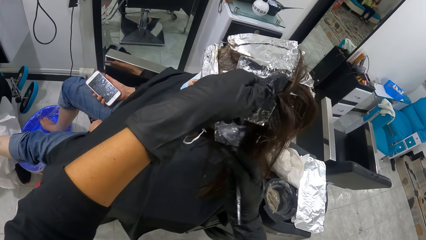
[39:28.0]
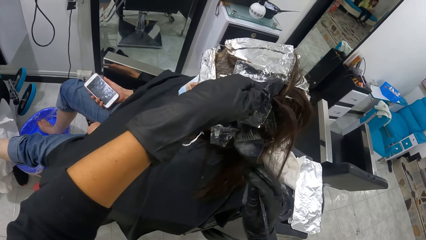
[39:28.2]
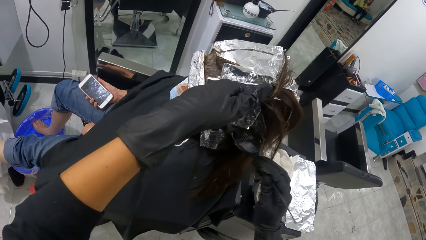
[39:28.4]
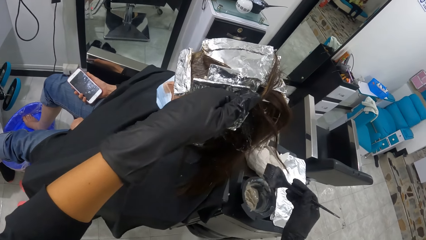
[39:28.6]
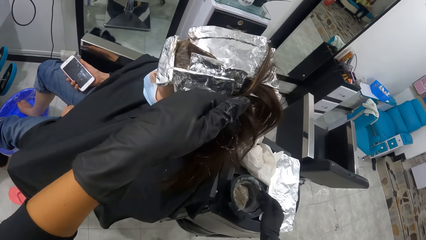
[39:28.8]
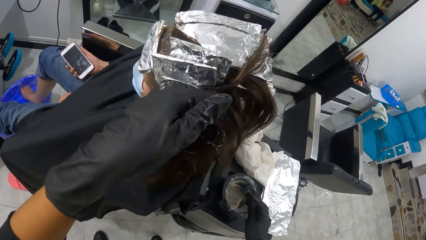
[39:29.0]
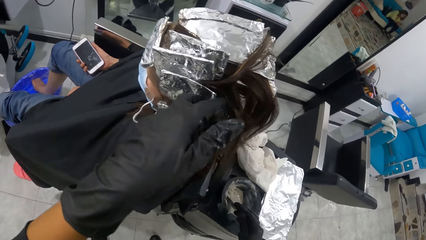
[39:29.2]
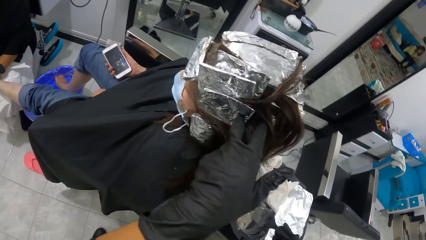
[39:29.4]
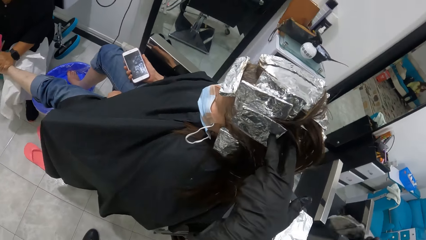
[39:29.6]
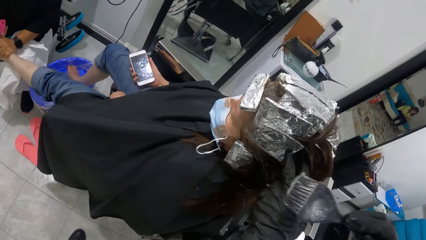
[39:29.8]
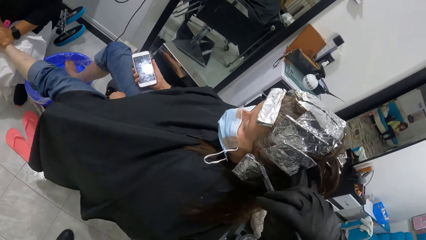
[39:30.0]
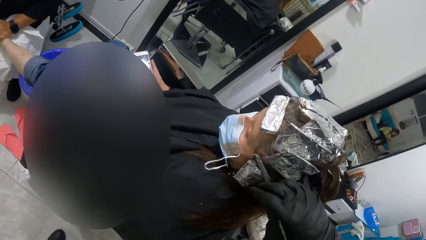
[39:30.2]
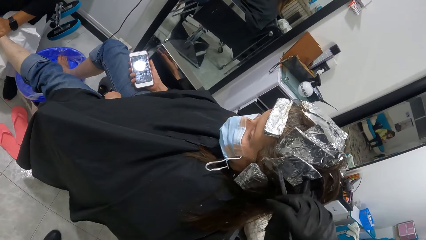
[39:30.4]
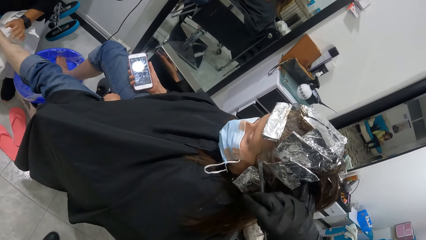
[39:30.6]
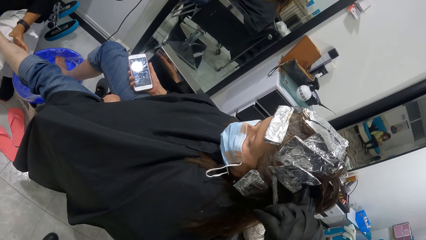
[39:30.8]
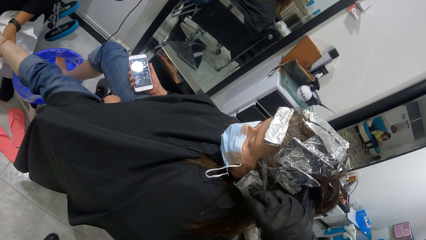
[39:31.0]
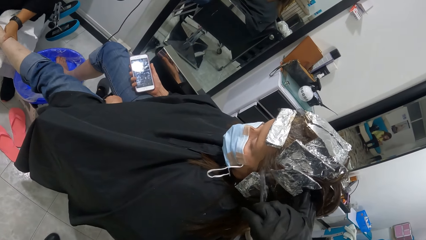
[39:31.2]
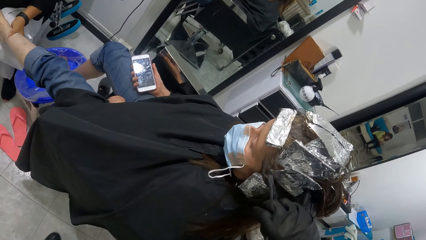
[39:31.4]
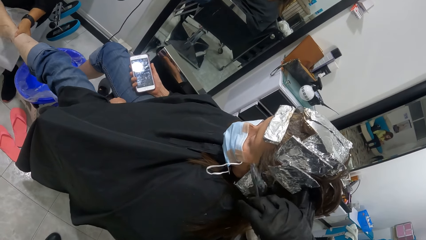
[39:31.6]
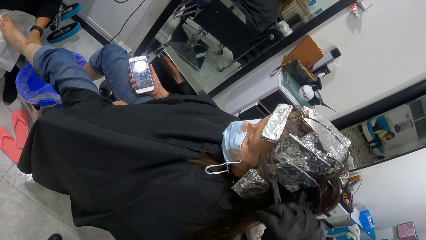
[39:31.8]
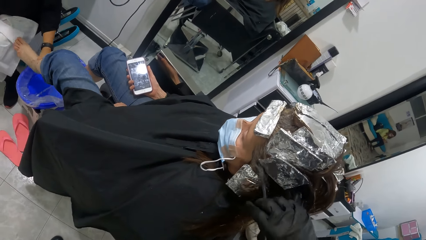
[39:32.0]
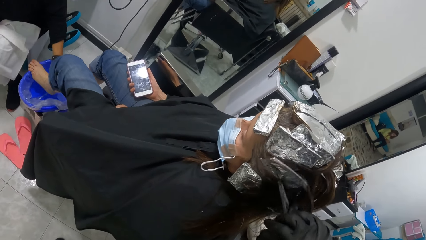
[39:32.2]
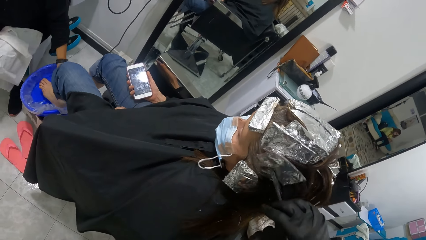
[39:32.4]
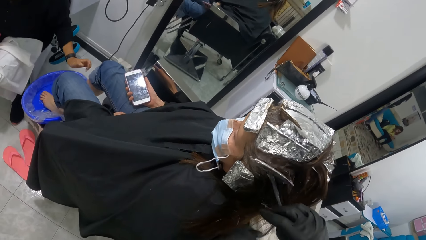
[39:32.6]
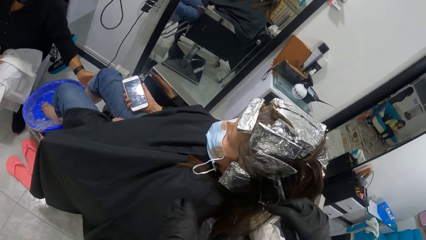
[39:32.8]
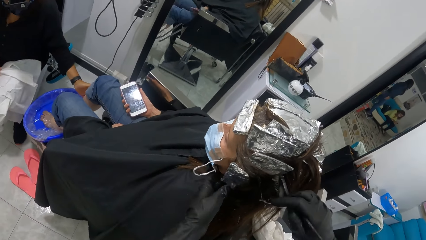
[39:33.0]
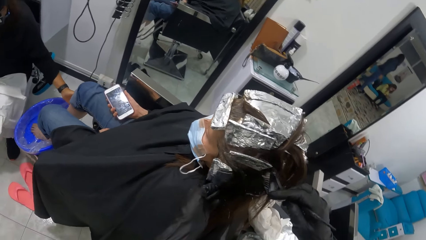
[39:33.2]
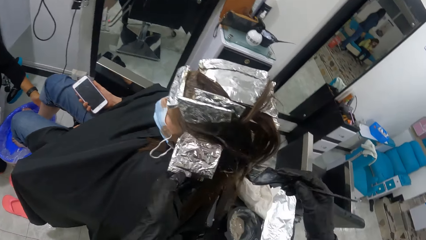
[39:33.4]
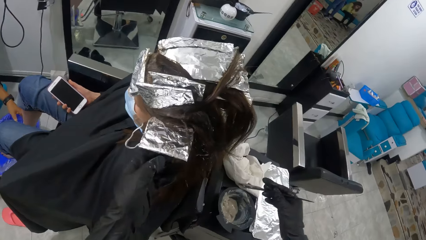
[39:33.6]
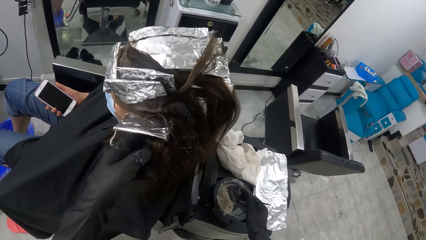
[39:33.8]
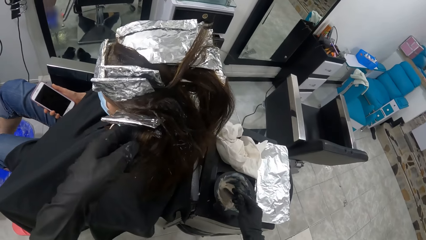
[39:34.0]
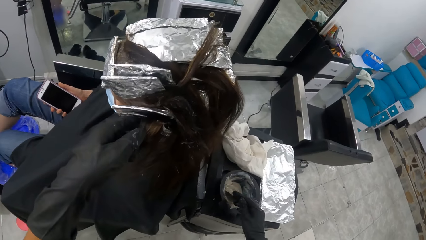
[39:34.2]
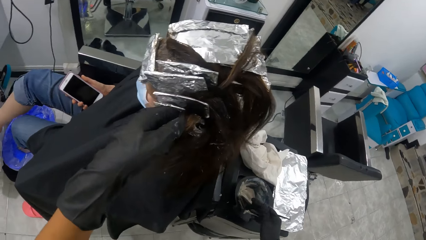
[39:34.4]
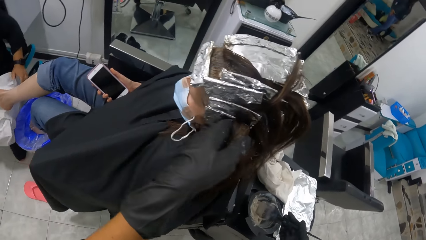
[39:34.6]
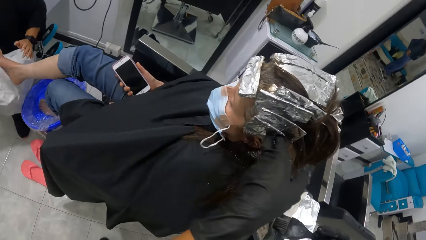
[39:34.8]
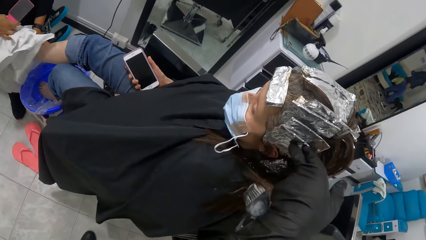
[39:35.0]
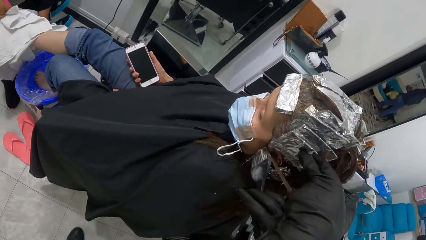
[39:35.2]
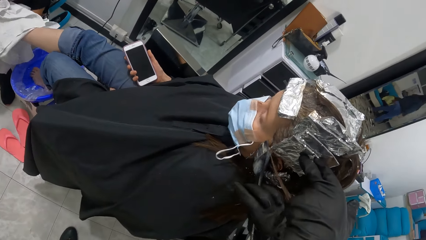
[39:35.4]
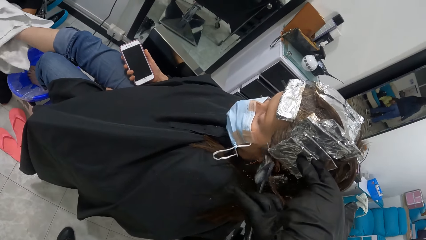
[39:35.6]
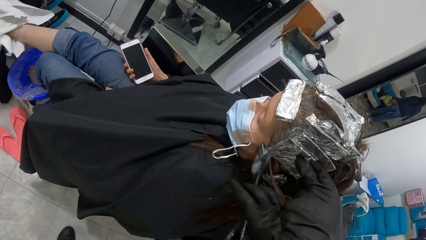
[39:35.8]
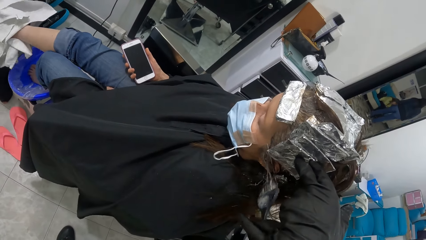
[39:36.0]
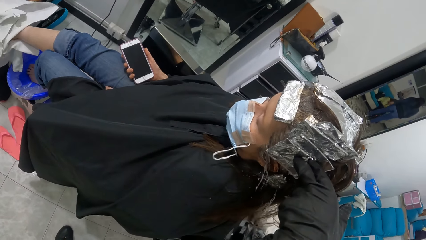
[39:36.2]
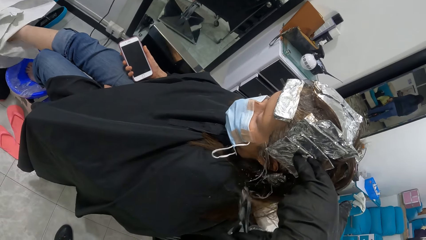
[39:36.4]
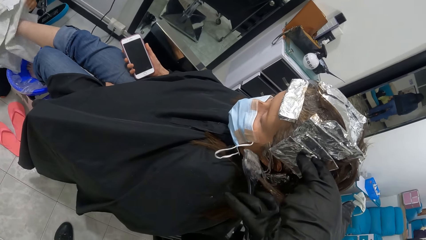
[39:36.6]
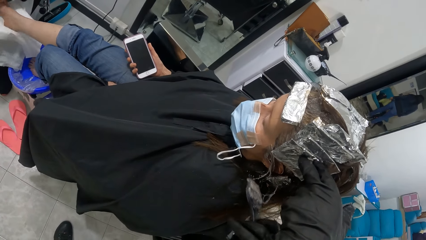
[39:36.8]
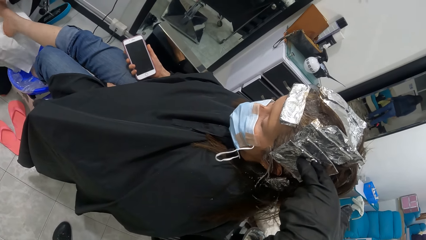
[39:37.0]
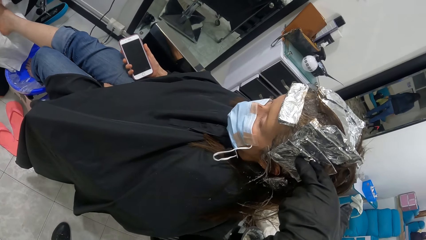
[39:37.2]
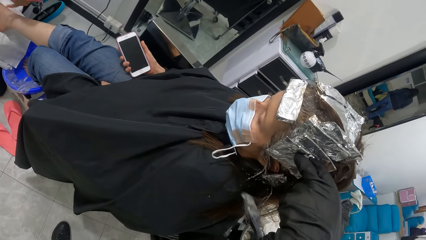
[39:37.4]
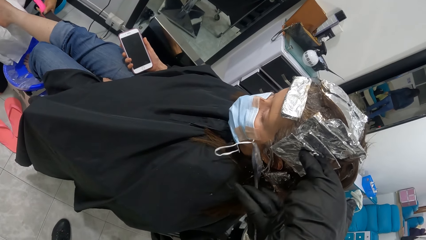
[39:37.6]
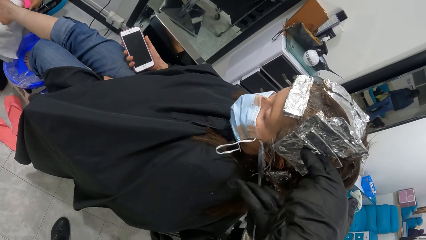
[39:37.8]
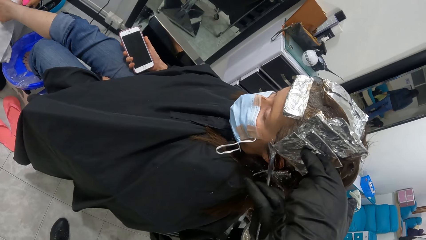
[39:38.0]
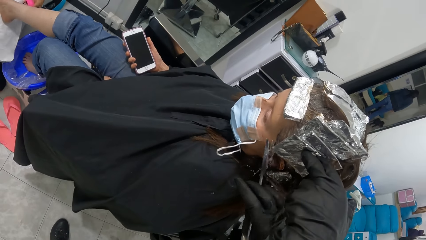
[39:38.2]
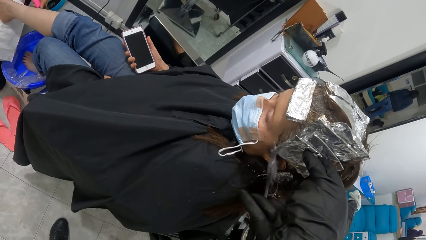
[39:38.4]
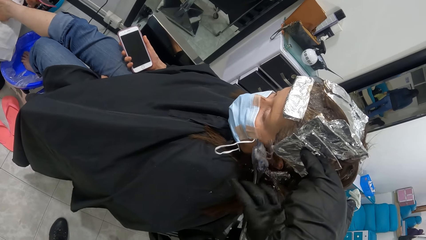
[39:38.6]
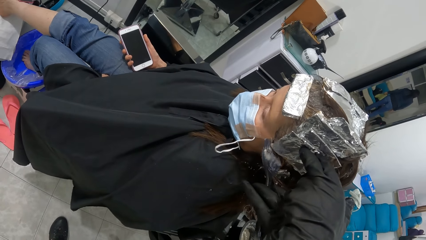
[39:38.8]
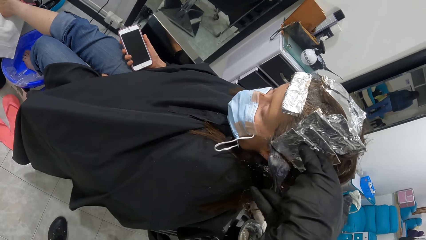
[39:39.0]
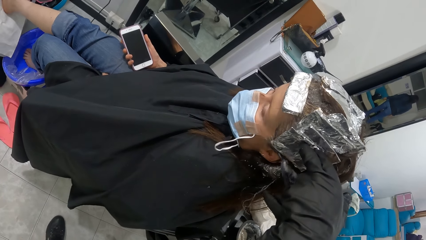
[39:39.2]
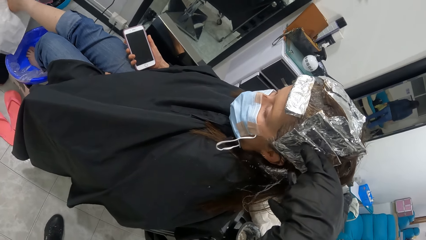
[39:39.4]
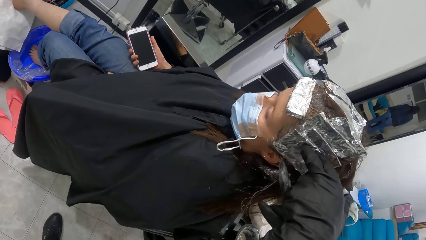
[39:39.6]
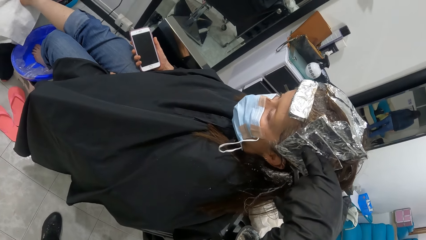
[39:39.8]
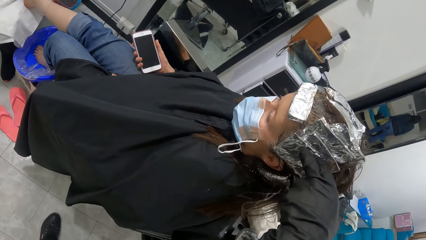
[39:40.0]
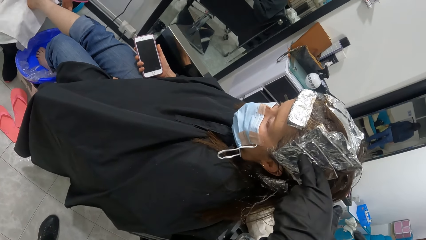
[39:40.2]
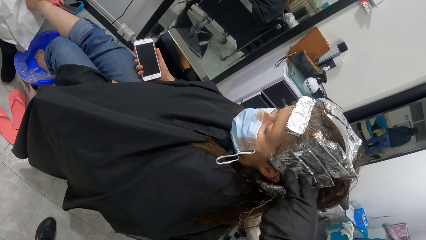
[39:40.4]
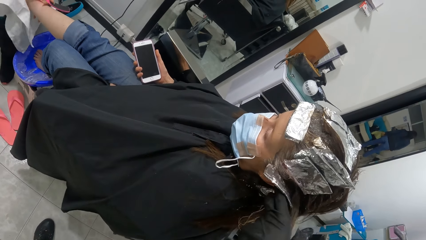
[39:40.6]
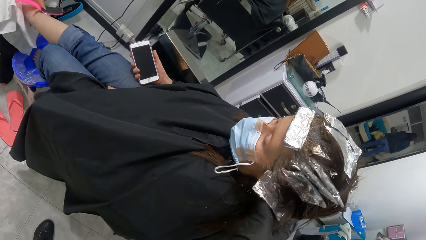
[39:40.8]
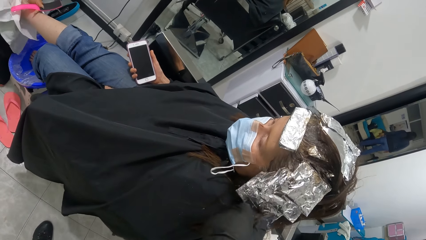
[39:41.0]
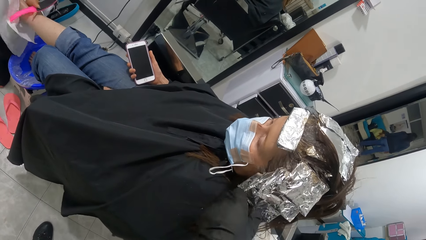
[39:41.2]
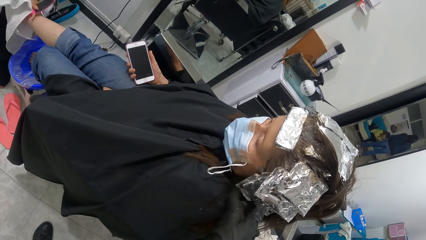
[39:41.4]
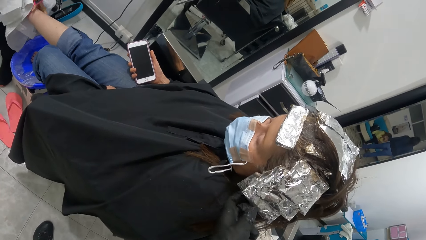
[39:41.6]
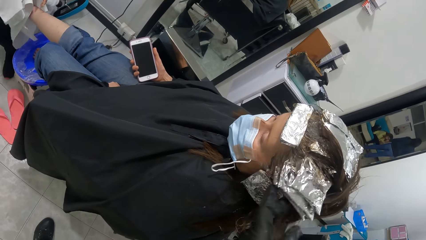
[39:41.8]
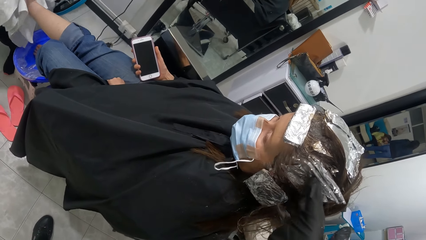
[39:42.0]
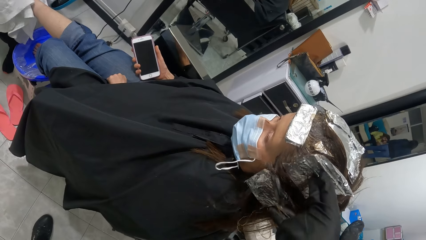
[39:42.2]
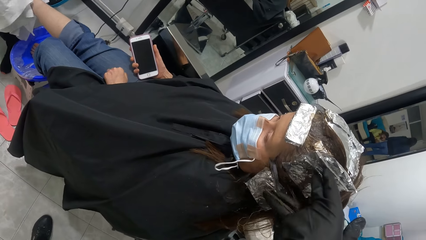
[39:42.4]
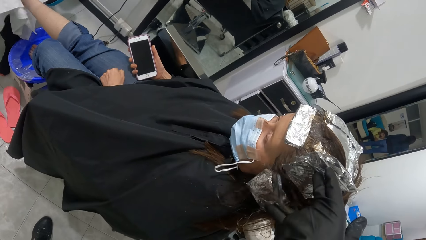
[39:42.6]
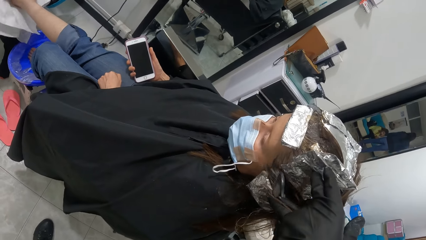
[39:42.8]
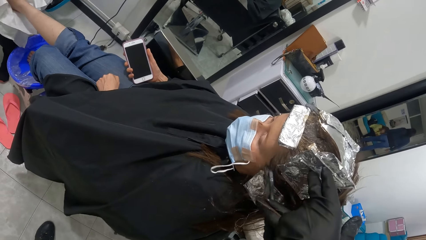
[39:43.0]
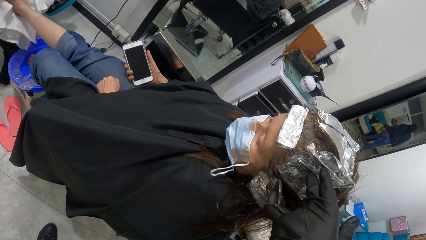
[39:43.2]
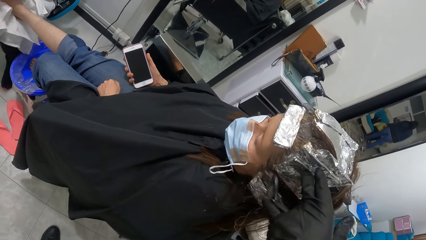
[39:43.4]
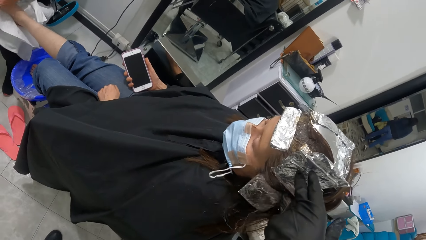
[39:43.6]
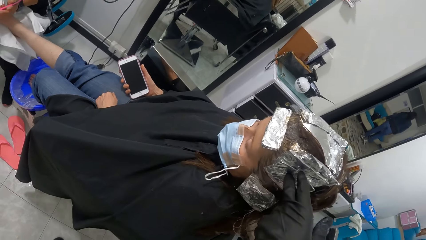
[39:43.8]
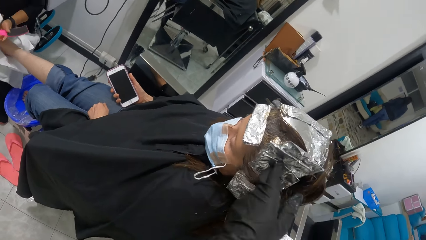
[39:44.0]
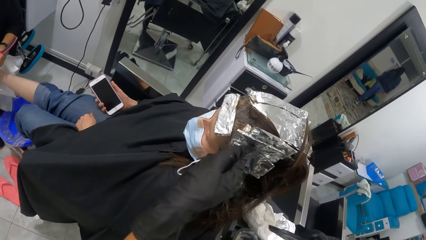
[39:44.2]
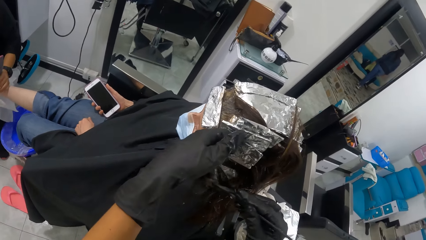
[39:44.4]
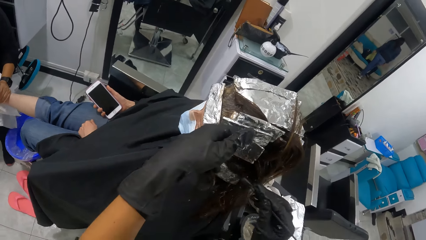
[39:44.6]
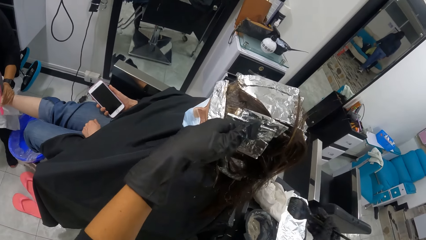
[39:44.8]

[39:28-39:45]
The camera wearer dips the brush in her right hand into the bowl containing the cream on the table. She rubs the cream in the brush on the hair of the woman with her right hand. Another woman holds the right leg of the first woman with her left hand. The camera wearer lifts the aluminum foil on the hair of the first woman with her left hand. She dips the brush in her right hand into the bowl containing the cream on the table. She rubs the cream in the brush on the hair of the first woman with her right hand. The other woman holds the pumice brush with her left hand. The camera wearer lifts the aluminum foil on the hair of the first woman with her left hand. She rubs the cream in the brush on the hair of the first woman with her right hand.
